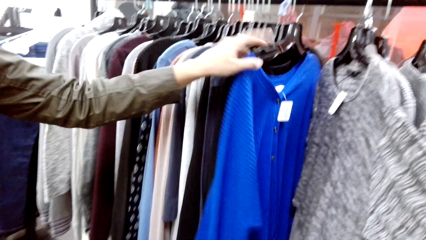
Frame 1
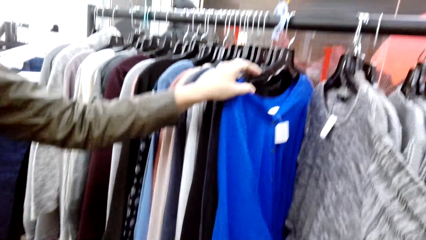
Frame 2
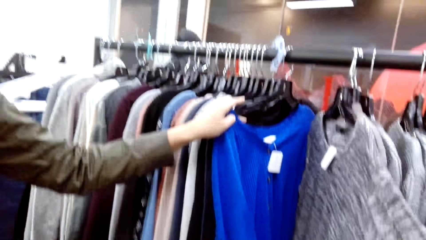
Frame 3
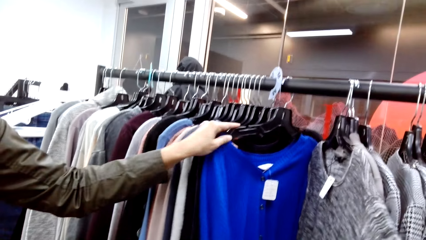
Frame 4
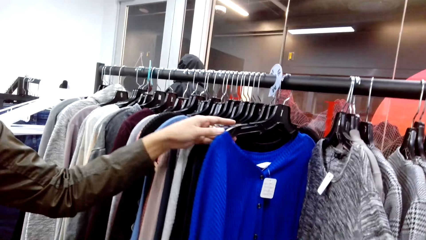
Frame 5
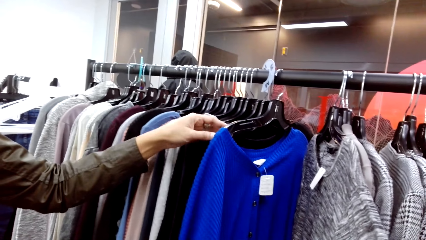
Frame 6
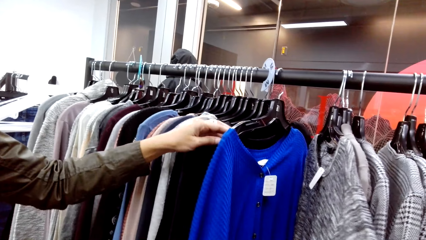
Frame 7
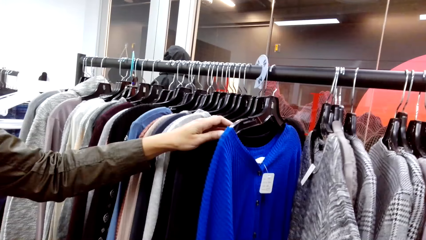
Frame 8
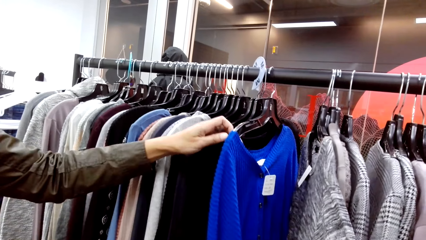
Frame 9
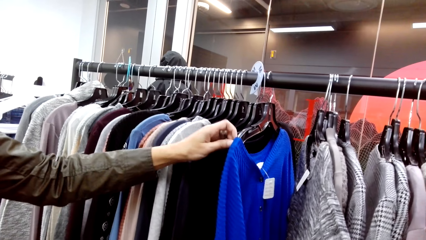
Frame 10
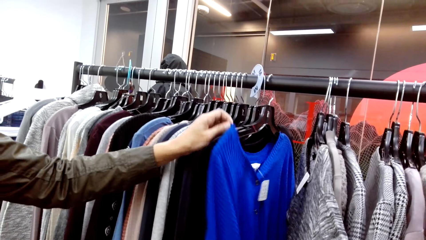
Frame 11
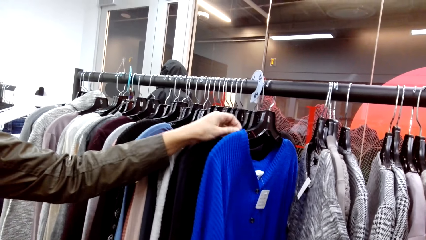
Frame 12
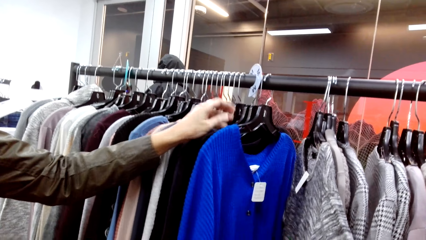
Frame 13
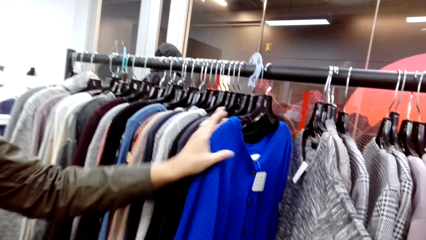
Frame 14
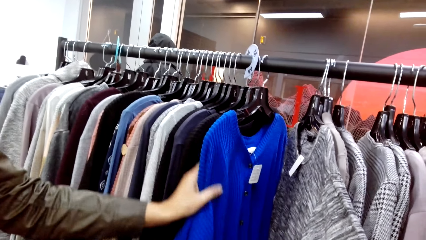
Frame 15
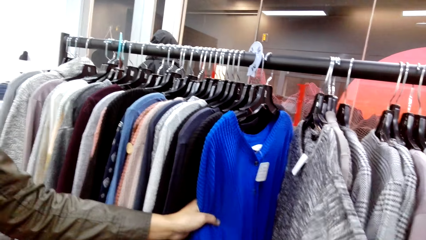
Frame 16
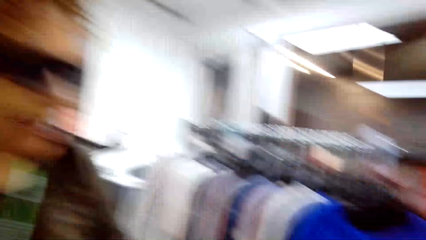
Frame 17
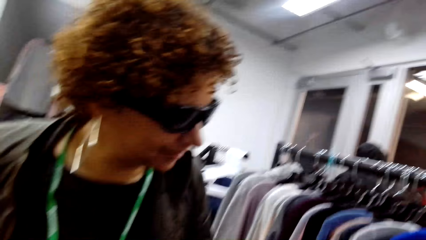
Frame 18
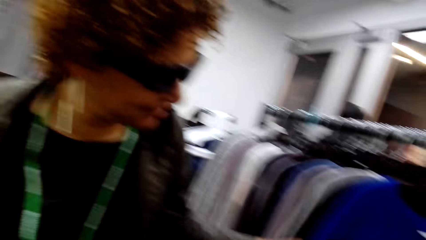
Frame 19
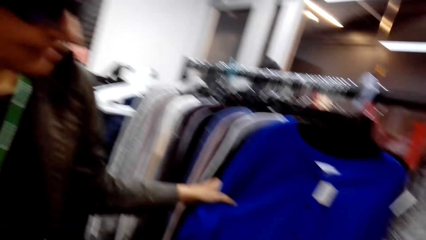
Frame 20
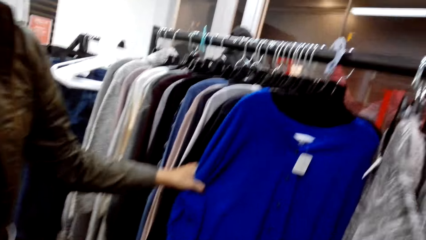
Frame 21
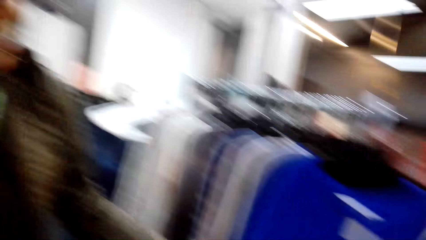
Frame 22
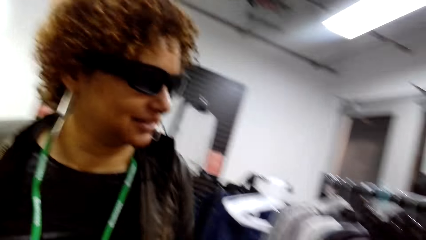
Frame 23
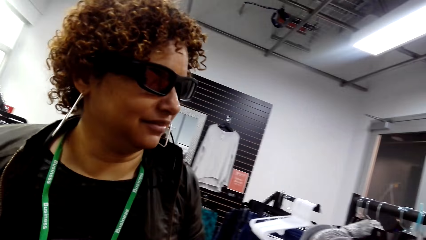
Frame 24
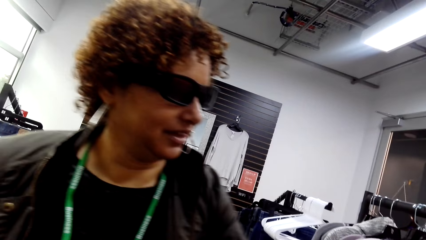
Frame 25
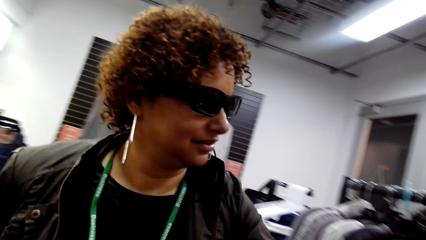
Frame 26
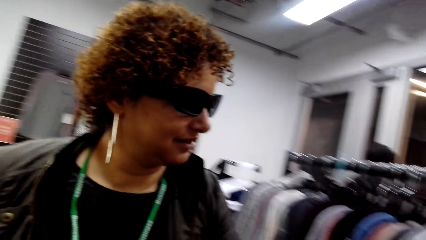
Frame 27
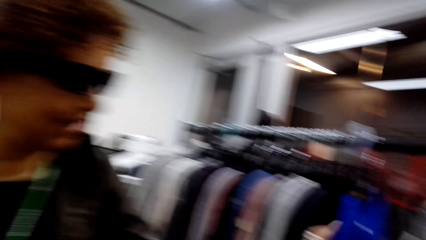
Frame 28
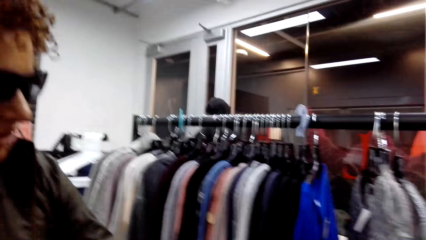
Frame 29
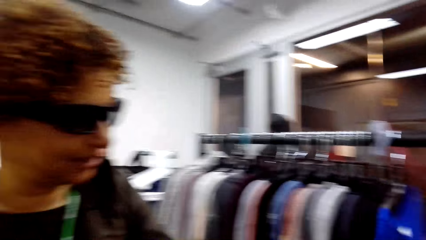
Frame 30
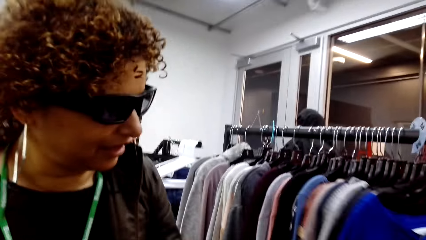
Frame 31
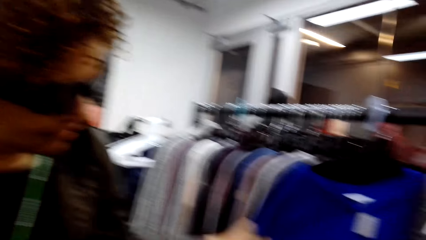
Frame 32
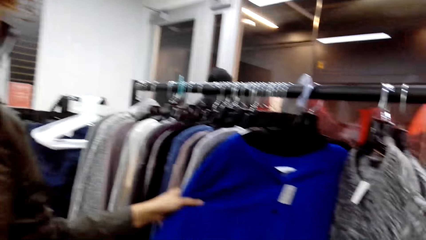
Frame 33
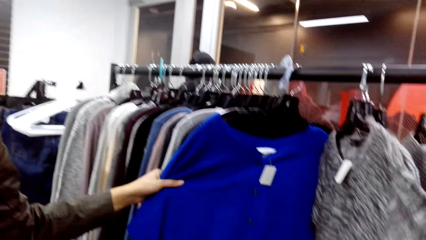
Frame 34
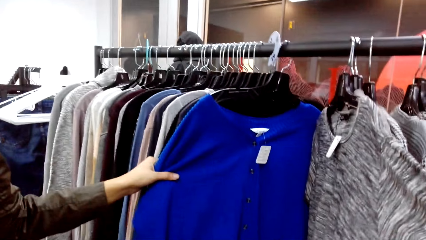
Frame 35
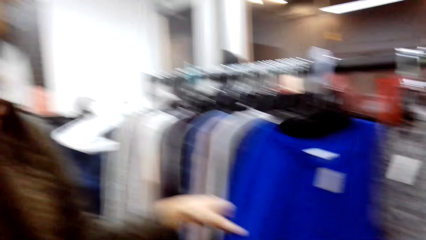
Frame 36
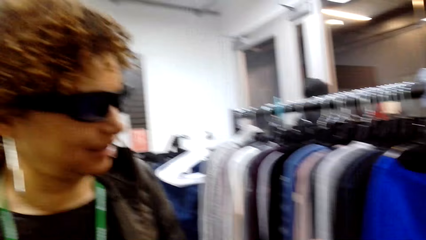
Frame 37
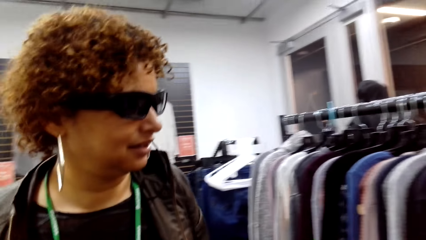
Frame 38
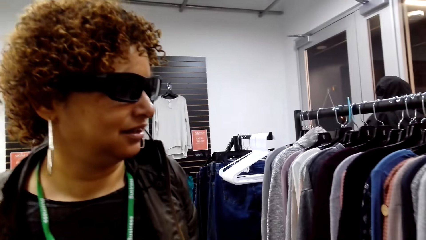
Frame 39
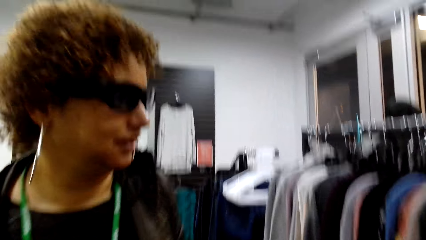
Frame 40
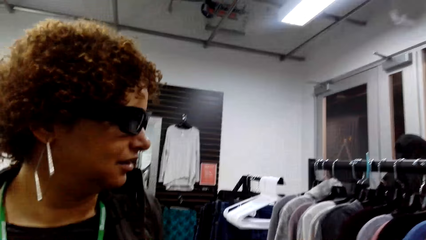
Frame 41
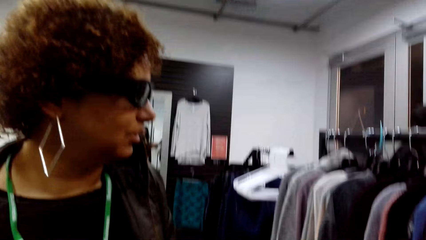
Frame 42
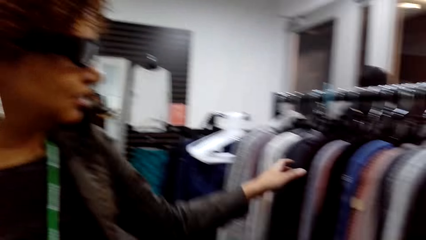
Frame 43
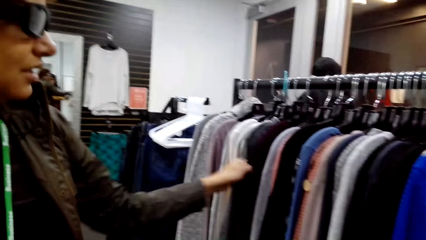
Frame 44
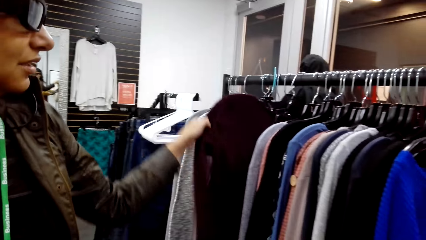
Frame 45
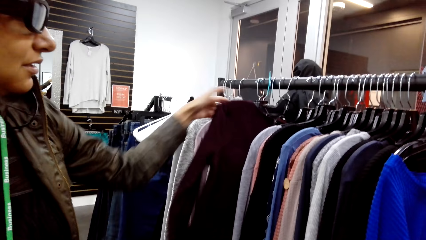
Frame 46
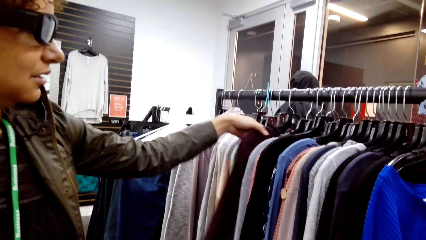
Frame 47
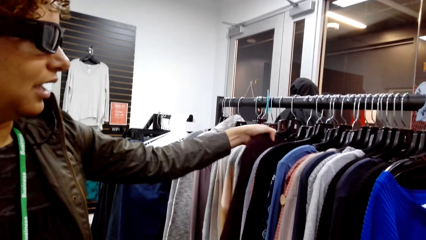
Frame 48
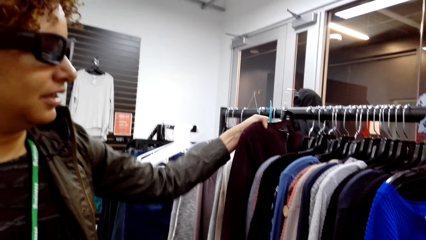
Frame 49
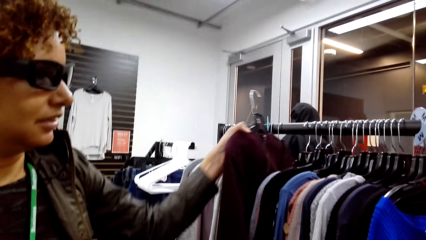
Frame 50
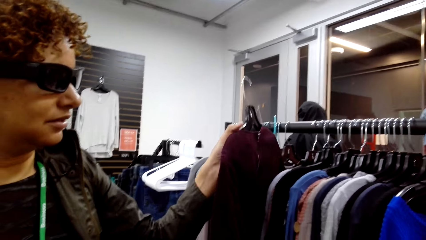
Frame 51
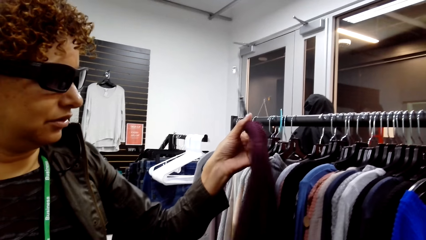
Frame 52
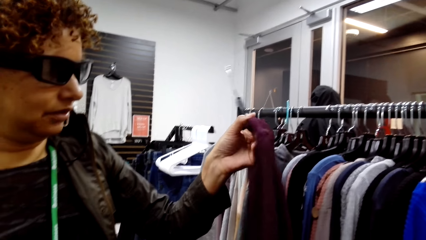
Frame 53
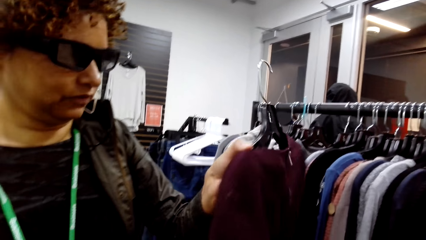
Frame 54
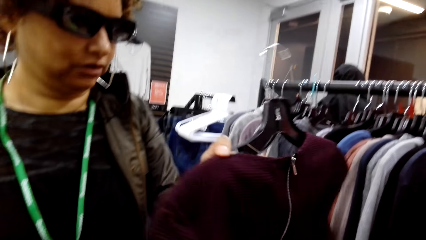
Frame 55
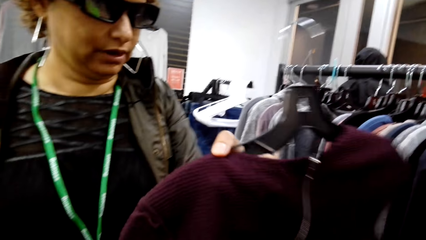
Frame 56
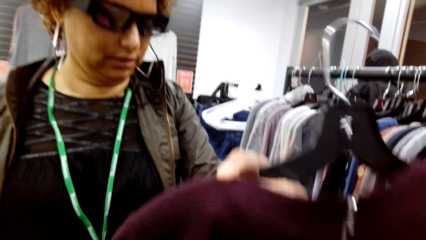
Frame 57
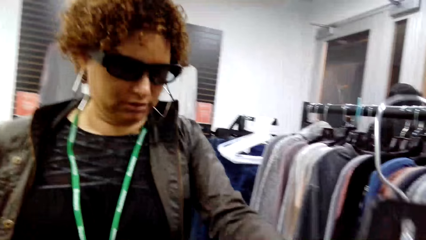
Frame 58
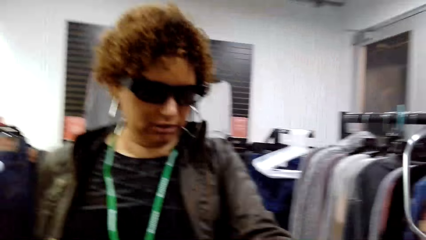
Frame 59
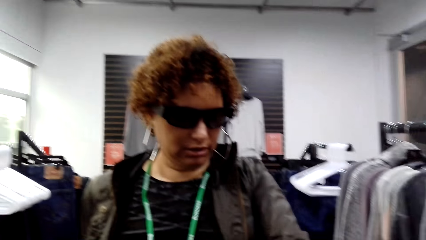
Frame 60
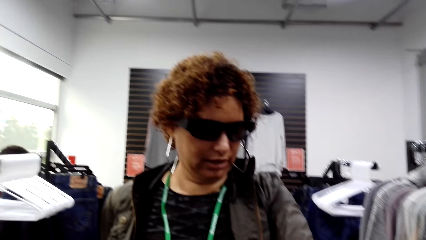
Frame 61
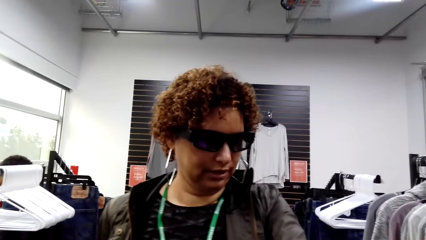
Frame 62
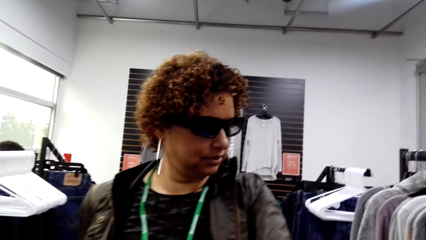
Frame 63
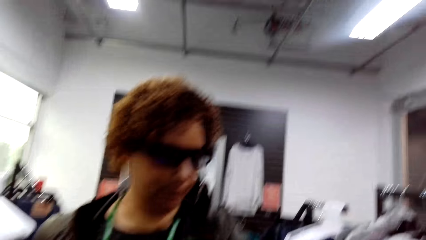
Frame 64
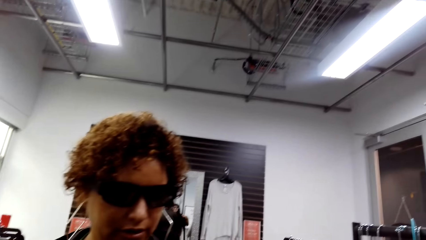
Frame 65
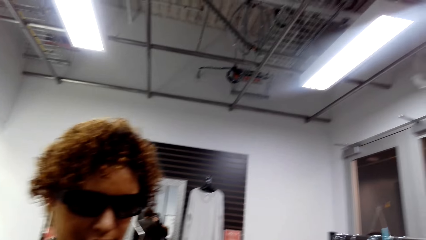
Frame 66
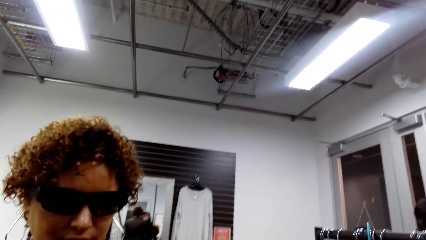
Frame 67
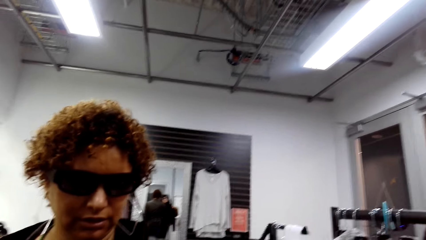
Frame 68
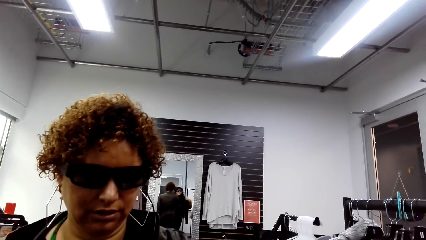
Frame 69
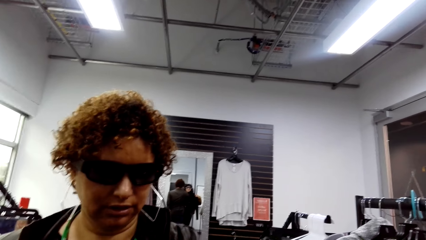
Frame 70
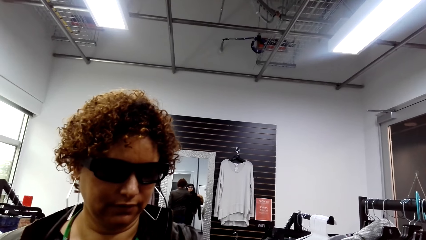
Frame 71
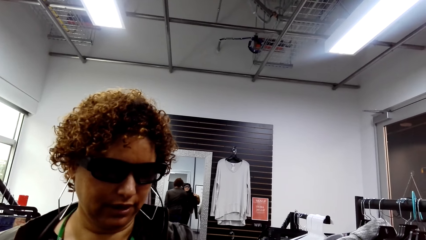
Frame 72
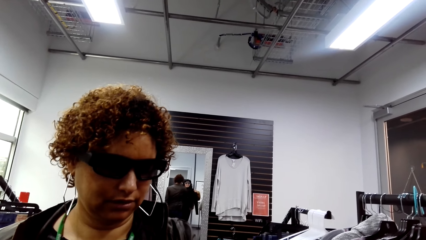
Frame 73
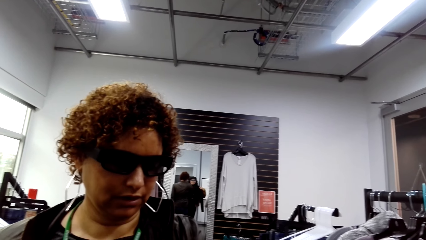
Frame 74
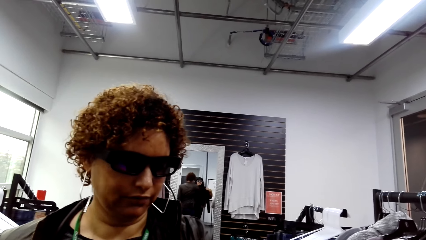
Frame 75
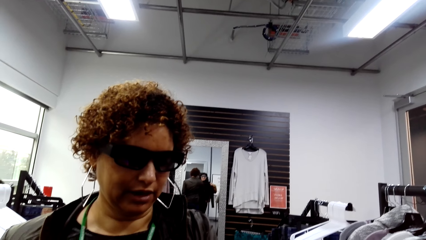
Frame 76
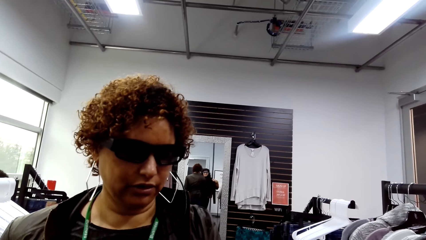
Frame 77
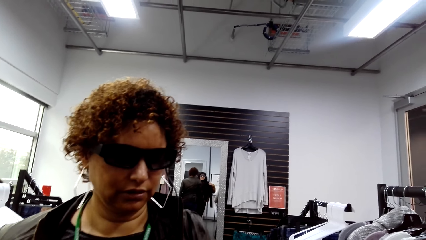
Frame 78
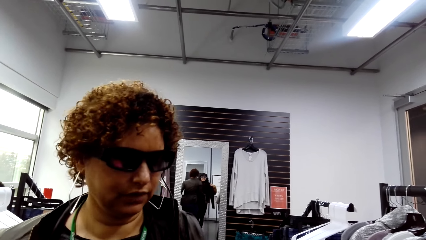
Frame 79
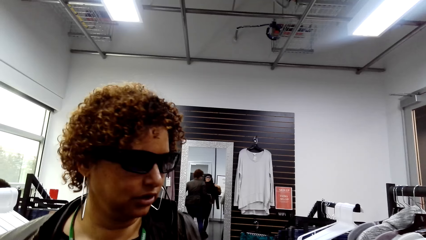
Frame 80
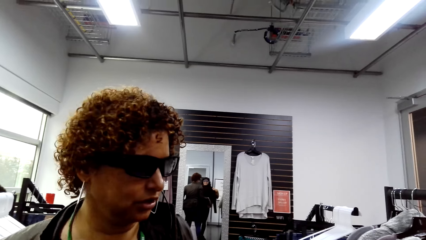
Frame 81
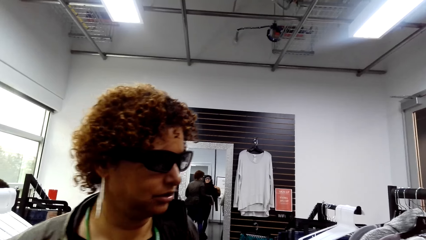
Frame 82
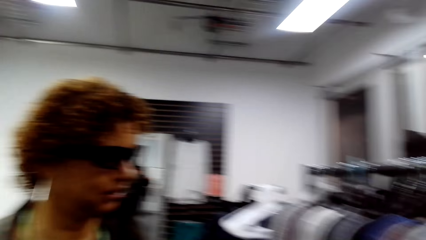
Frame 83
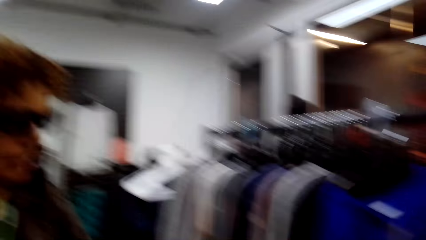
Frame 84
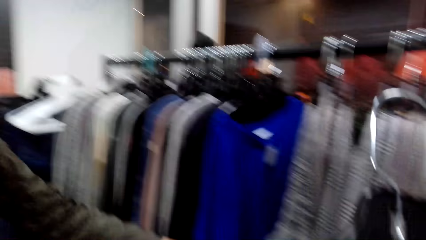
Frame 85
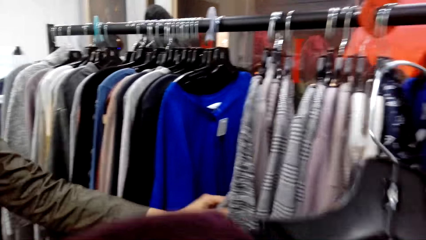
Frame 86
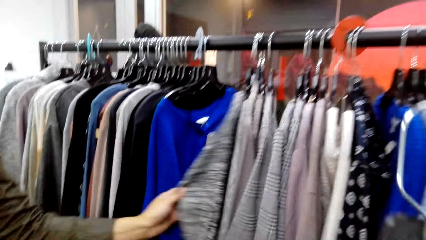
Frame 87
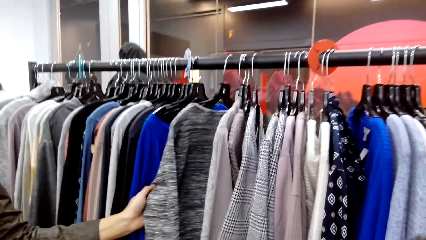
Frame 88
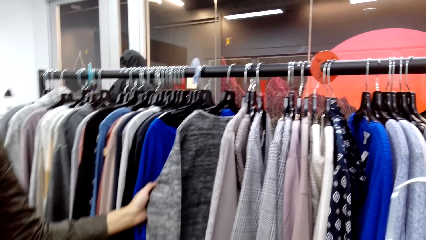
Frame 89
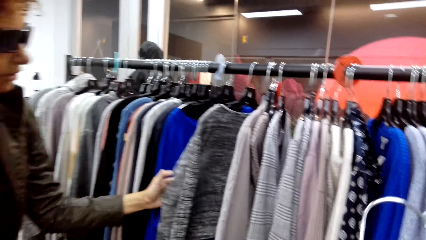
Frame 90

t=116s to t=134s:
A woman holds a sweater. The woman touches clothes. The camera wearer interacts with the woman. The woman removes clothes from the cloth rack. The woman interacts with the camera wearer.
